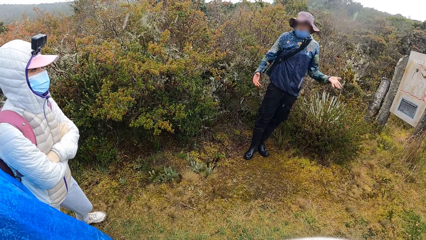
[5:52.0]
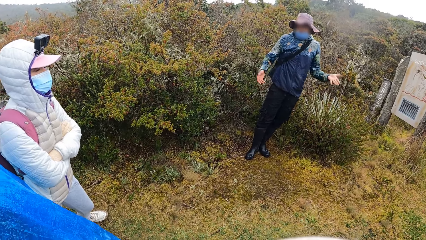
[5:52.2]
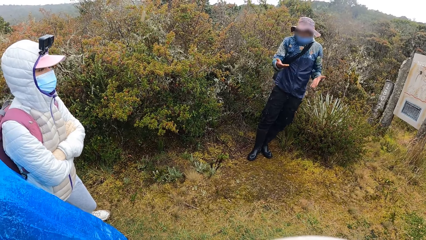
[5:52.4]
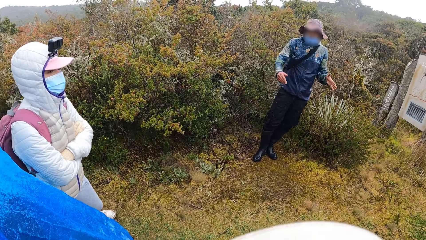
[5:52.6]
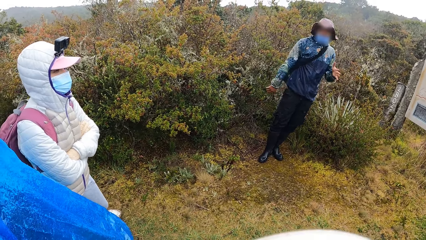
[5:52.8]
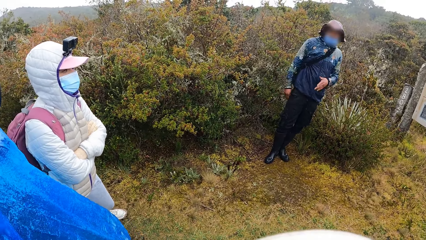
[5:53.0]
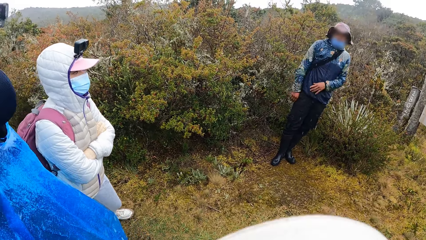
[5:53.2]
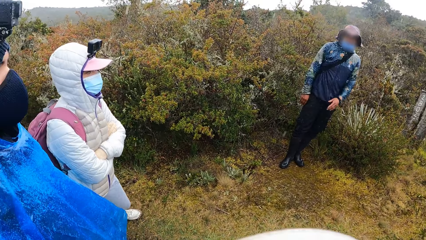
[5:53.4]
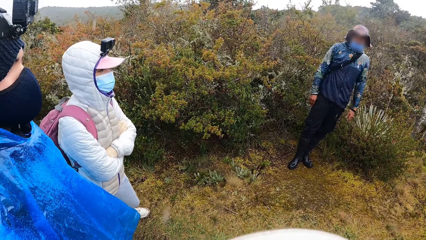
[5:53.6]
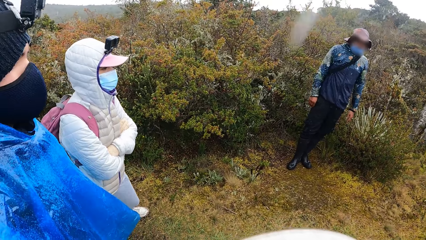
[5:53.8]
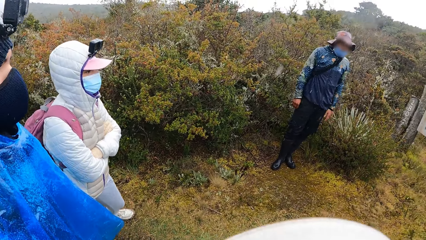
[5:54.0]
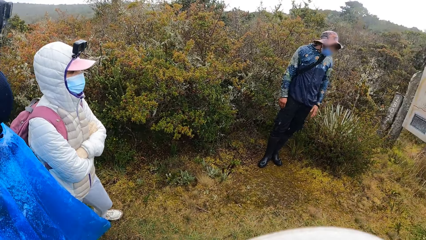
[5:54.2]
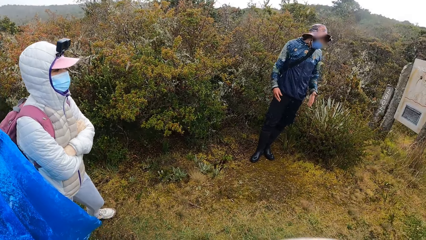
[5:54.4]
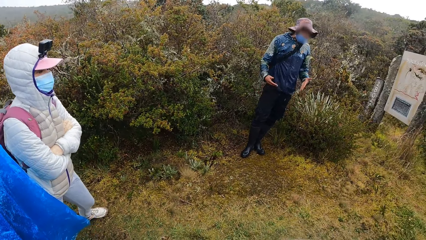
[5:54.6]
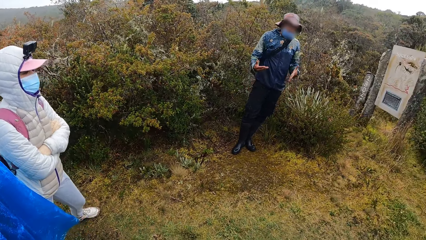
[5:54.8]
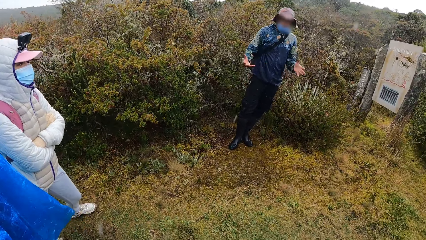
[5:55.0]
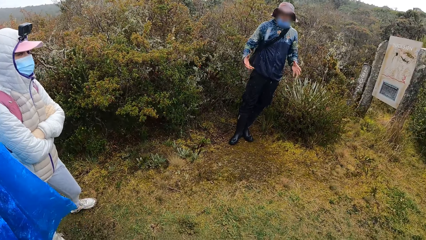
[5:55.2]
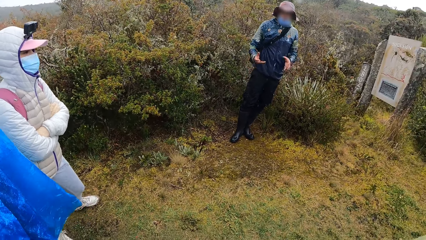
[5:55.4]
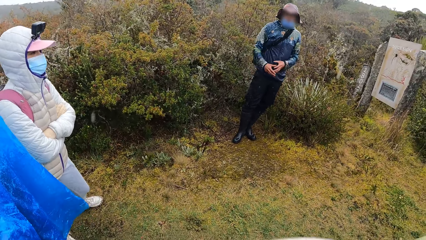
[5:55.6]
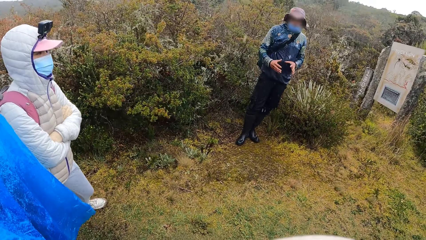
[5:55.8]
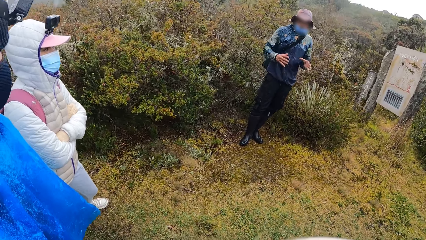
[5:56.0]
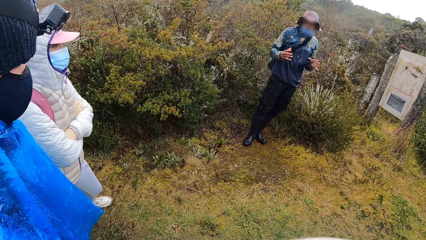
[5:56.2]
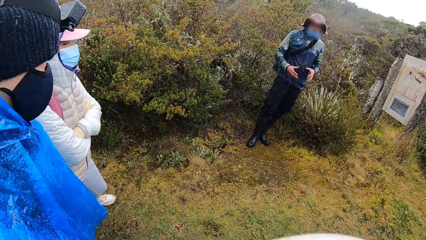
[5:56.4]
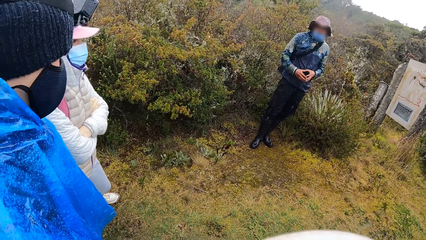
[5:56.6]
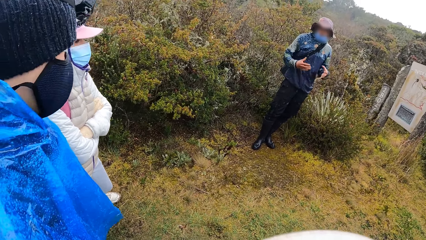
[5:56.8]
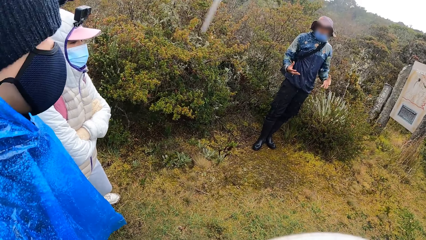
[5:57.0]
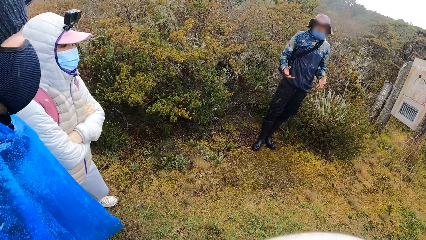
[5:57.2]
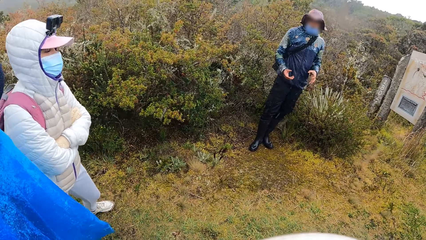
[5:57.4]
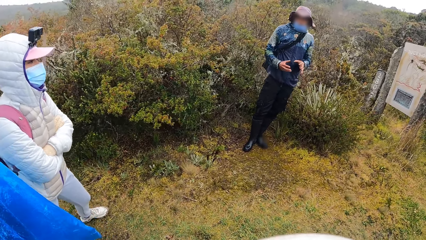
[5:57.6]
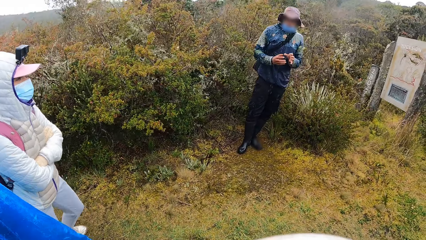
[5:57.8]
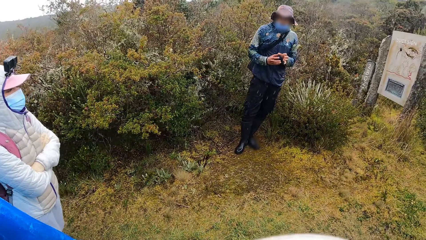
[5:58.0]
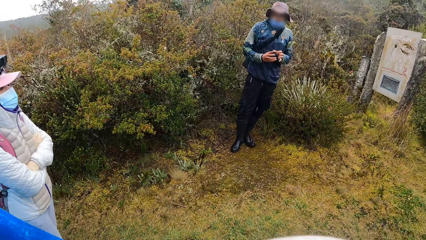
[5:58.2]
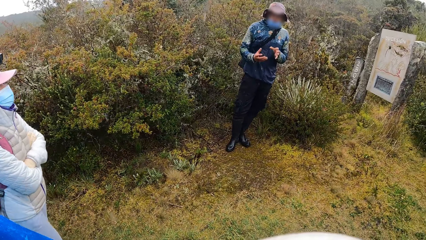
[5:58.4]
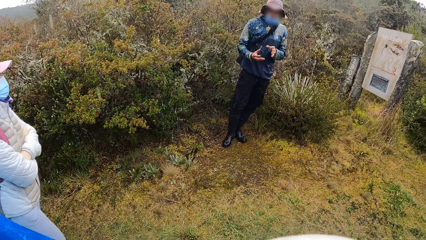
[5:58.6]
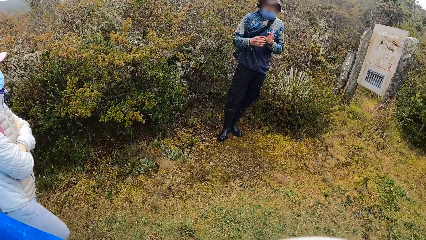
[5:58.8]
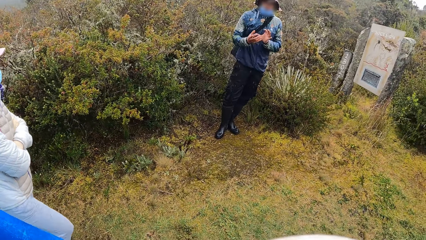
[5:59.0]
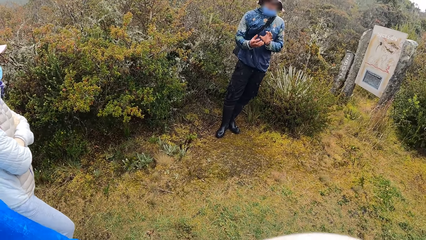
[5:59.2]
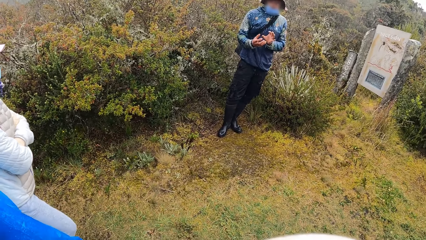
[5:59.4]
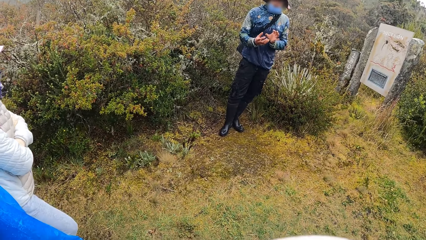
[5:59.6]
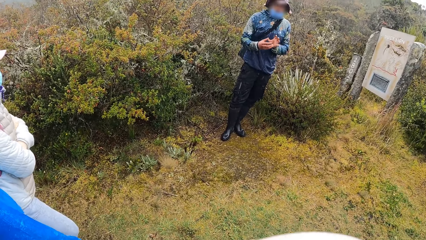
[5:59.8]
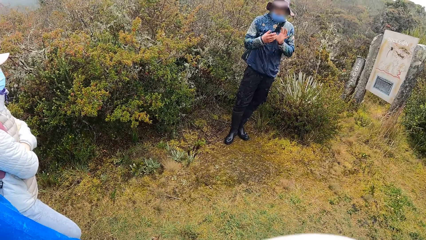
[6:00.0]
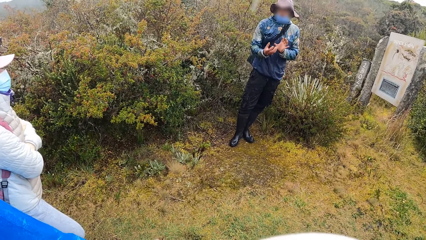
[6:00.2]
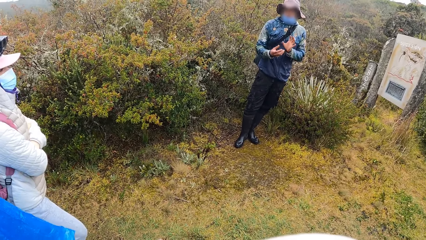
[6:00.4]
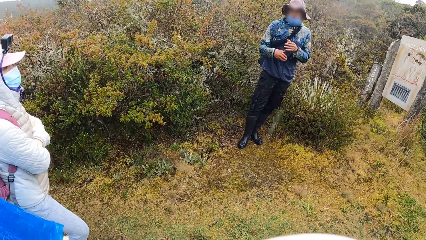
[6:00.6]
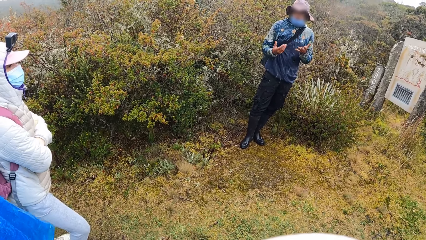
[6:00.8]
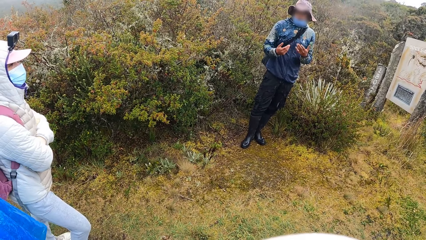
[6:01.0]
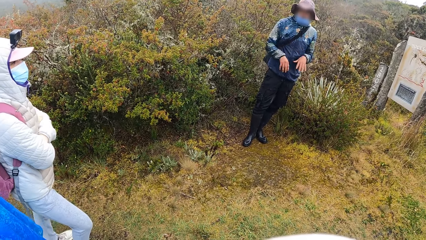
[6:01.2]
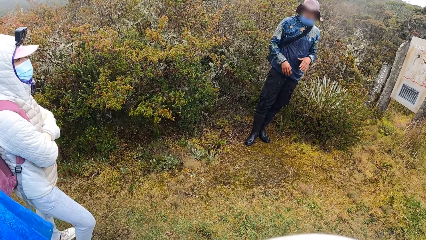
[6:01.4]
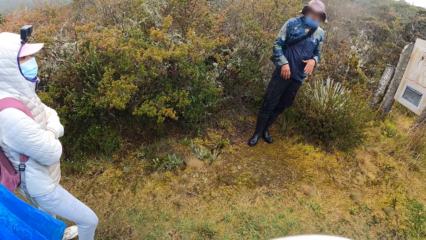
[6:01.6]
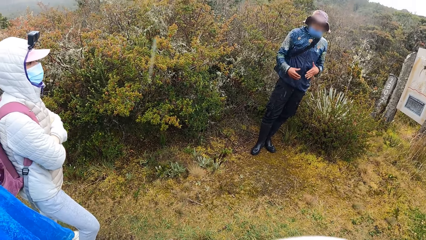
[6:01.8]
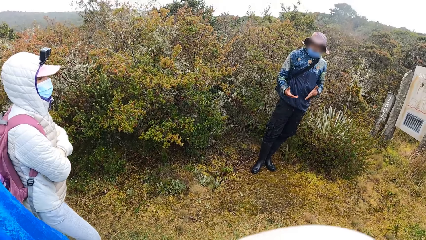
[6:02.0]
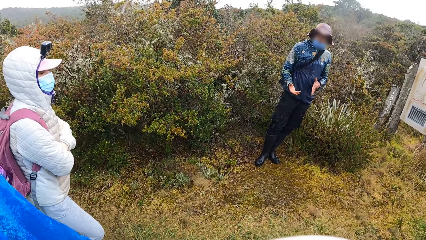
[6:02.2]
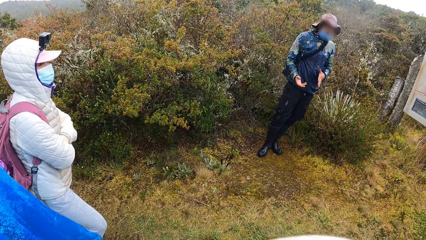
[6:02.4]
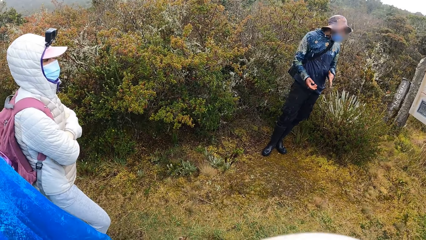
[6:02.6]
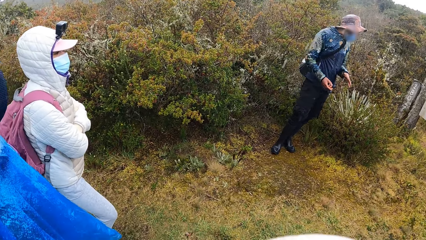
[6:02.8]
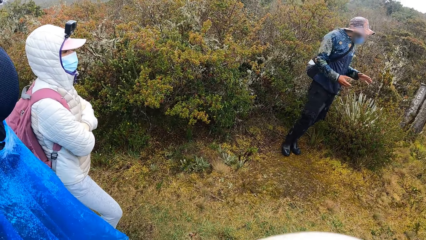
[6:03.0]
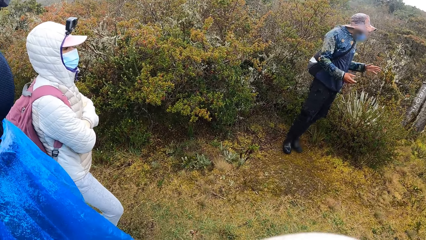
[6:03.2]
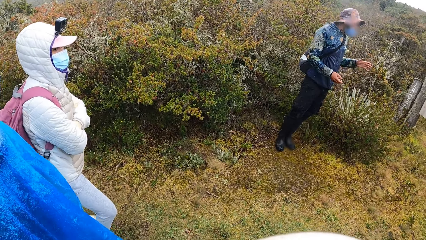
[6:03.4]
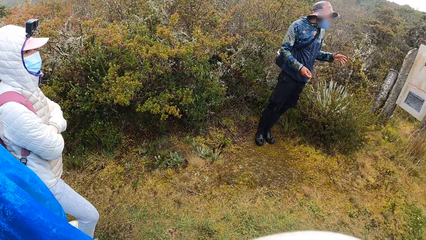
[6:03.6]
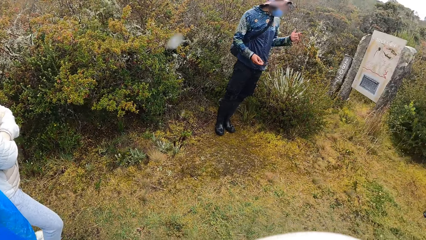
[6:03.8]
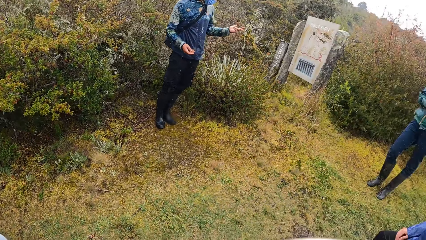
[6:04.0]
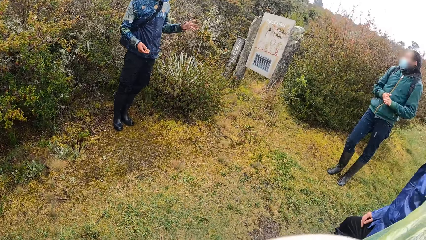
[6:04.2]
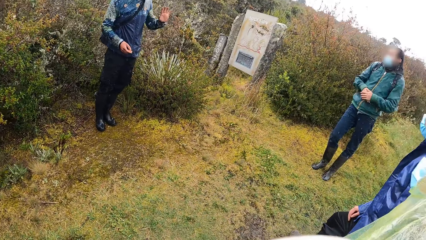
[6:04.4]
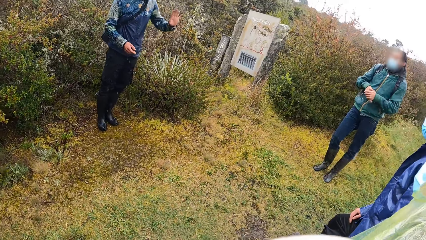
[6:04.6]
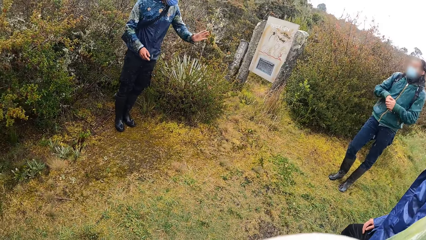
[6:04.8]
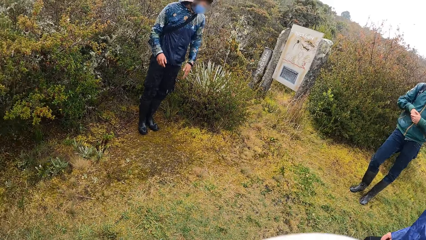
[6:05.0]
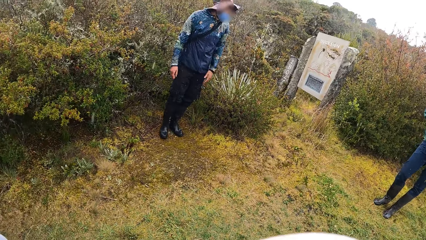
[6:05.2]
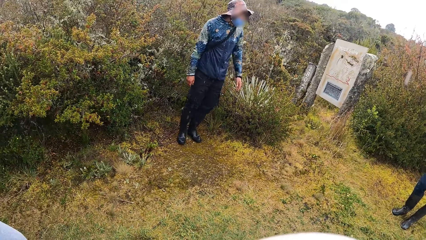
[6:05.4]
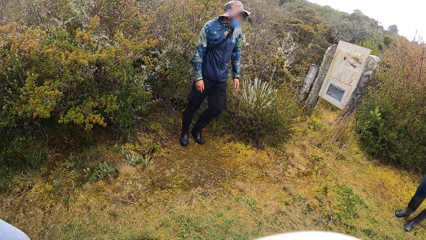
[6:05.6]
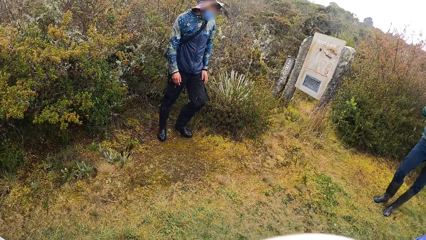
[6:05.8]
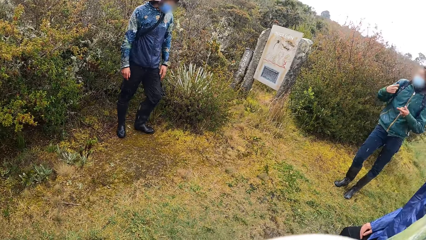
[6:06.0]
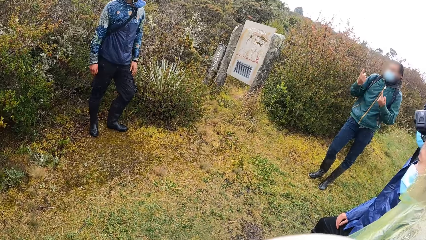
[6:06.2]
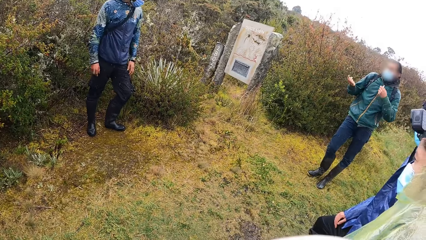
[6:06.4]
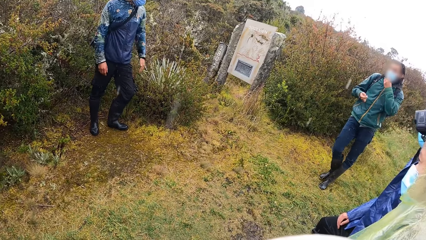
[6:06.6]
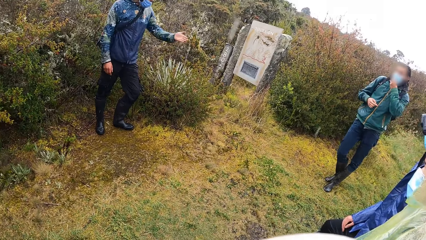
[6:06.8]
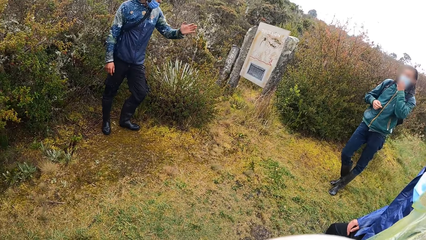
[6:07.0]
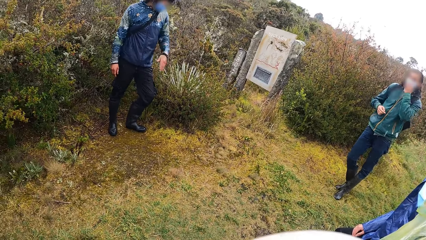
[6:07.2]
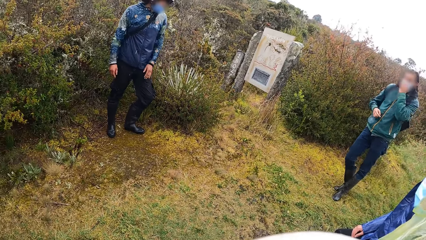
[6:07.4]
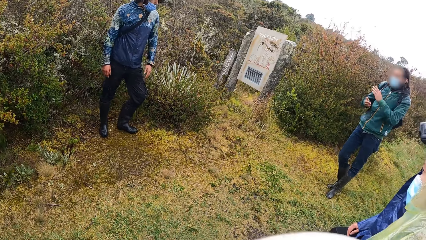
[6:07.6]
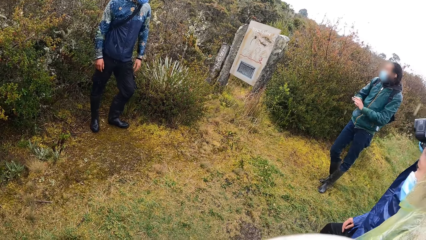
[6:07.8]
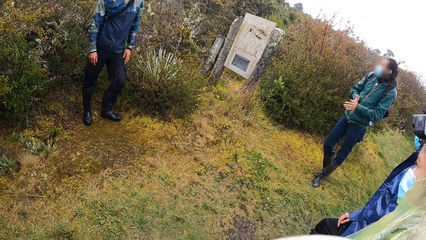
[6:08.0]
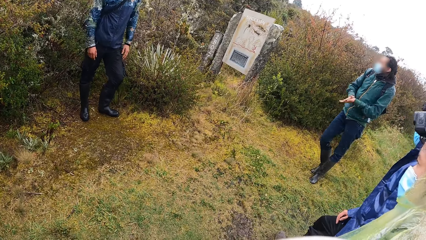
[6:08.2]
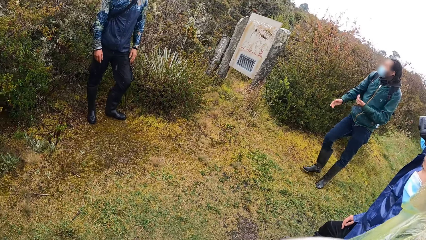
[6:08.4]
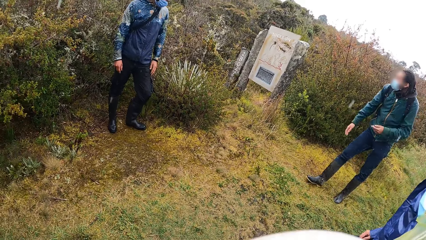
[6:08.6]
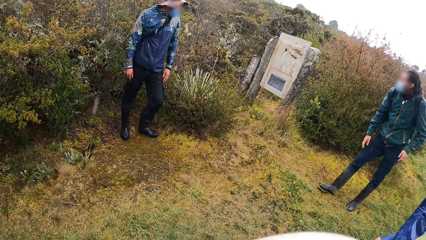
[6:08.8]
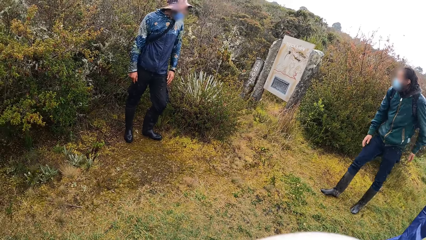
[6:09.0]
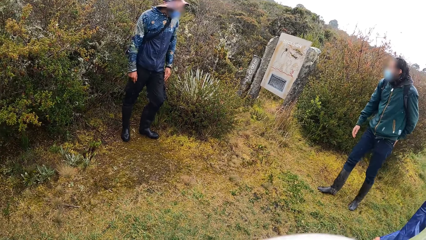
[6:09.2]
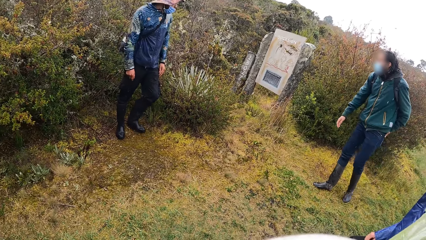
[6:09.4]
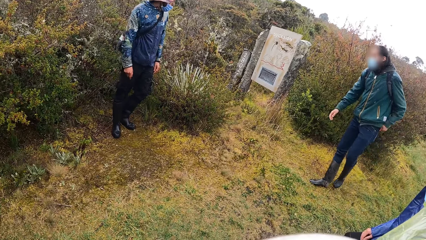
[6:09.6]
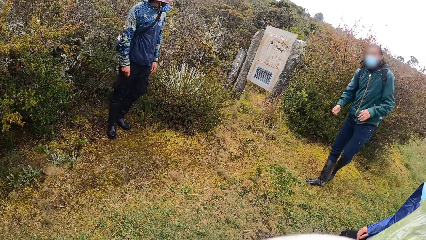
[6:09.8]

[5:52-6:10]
The camera wearer looks around. A man demonstrates with the hands. Another man moves the hand. The first man steps forward.
